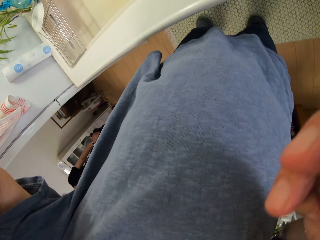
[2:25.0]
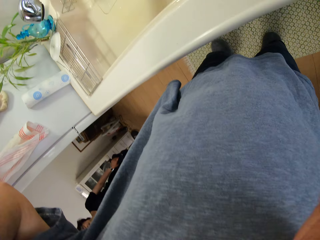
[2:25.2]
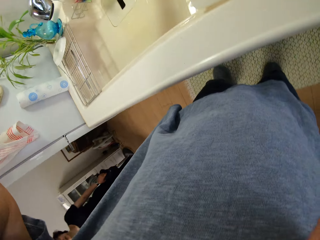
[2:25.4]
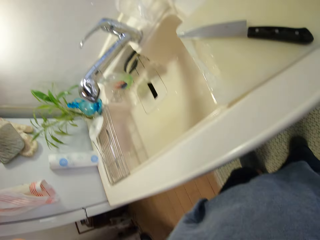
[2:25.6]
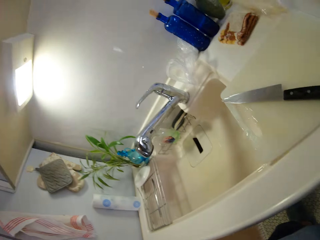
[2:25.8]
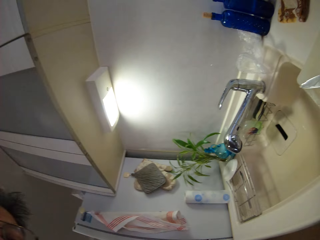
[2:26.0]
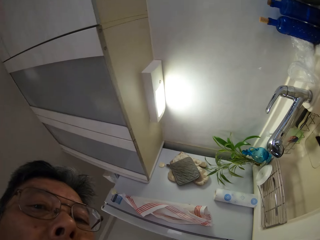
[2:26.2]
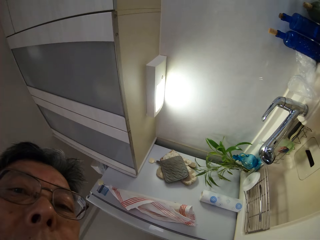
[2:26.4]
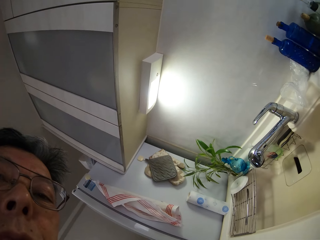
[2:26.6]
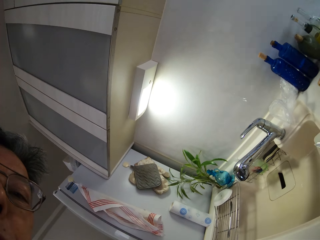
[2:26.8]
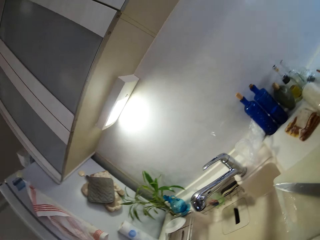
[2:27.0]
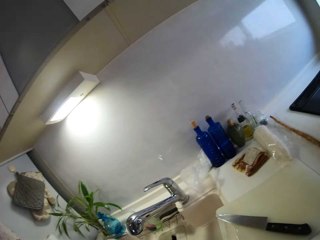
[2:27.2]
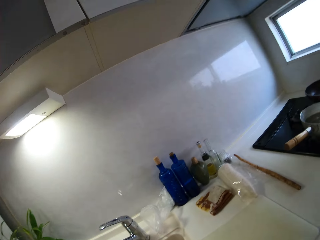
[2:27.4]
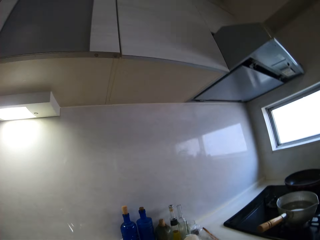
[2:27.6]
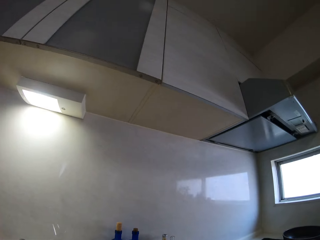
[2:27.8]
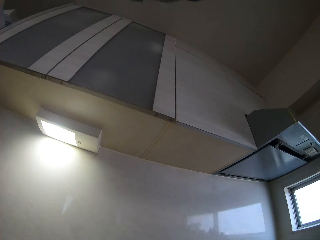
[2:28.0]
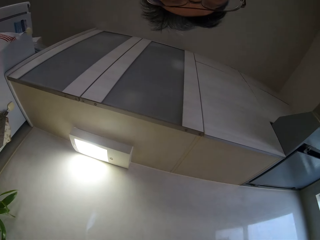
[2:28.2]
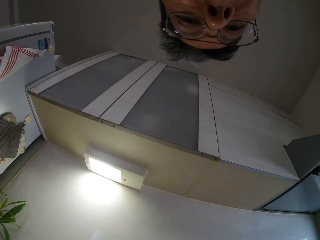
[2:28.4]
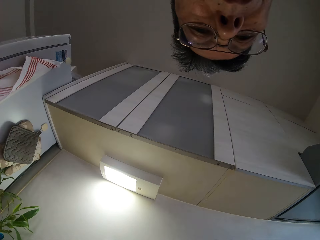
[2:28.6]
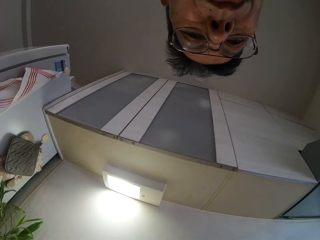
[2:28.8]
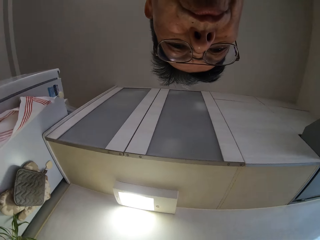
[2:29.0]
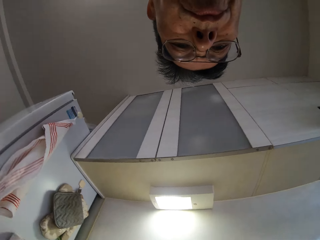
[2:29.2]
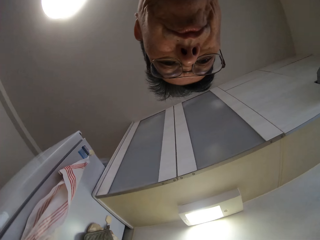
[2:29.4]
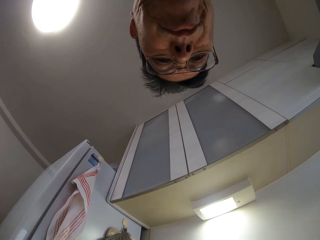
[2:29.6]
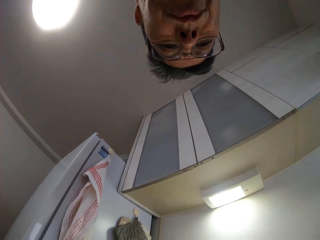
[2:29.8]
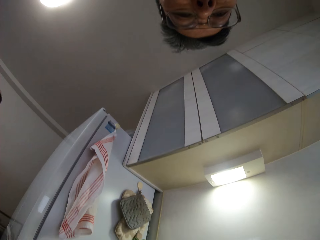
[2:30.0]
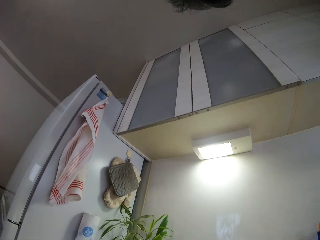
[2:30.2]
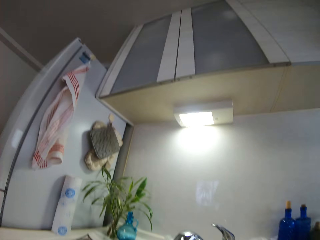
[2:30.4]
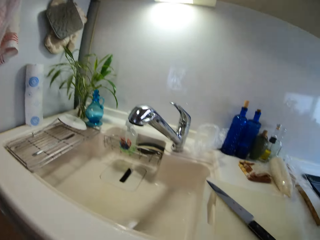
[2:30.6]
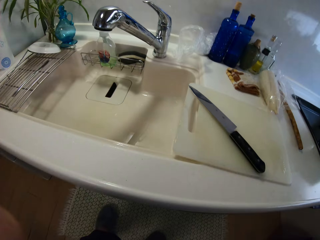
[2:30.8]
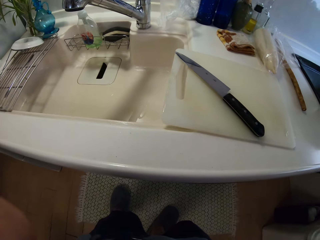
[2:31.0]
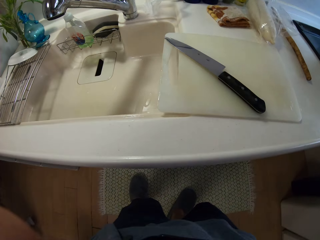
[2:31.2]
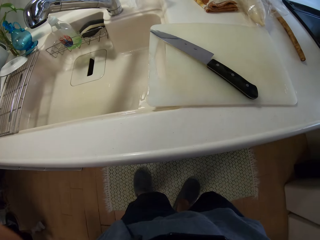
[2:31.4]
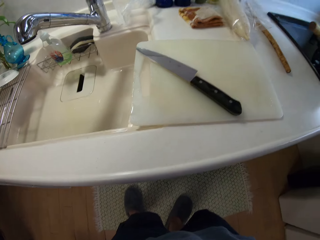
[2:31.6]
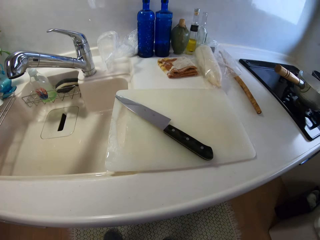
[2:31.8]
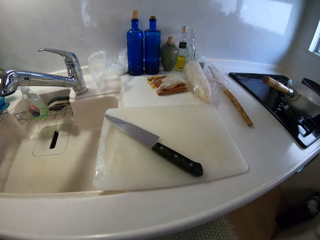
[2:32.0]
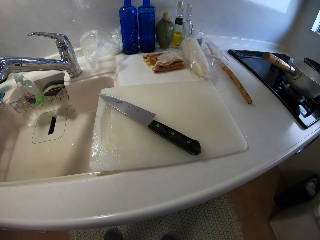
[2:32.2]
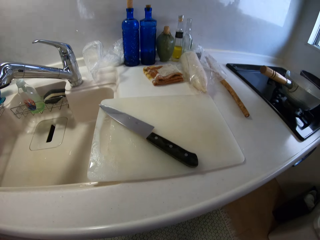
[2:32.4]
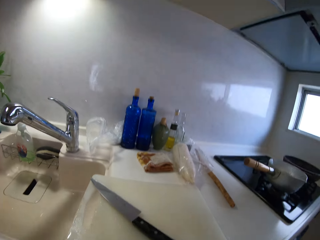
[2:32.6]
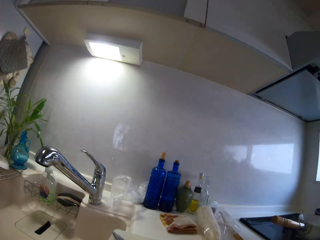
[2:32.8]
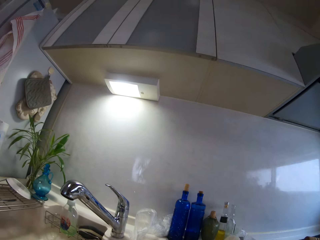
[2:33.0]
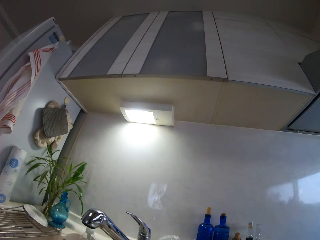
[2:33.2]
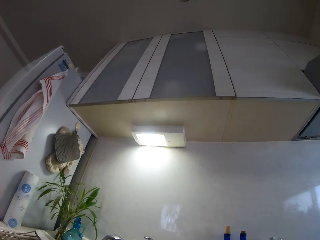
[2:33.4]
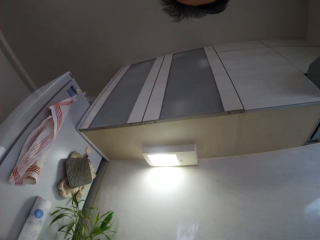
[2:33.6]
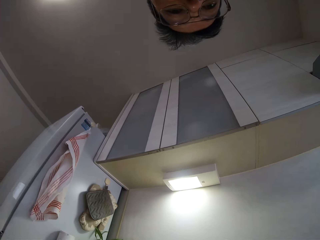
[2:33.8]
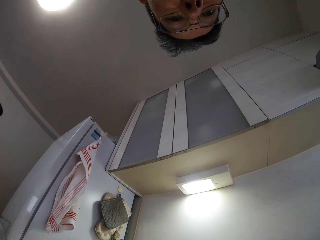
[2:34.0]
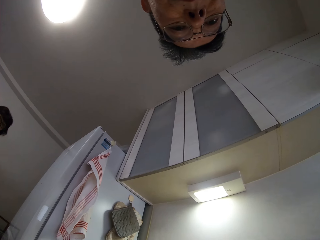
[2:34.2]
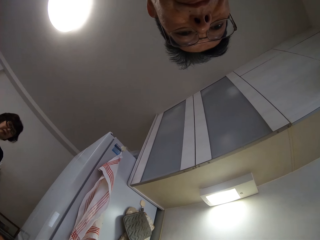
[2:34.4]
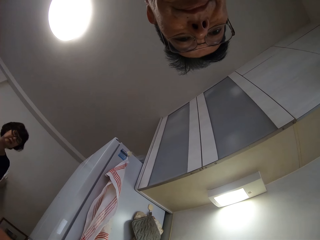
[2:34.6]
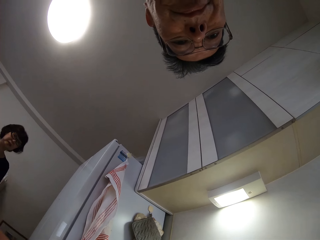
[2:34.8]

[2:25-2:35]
The camera wearer looks at his fingers. He looks at a man in the room. He looks around the room.

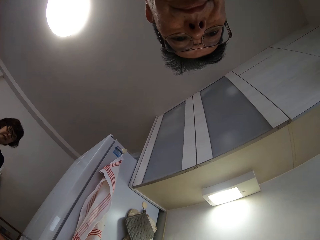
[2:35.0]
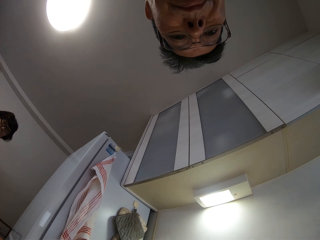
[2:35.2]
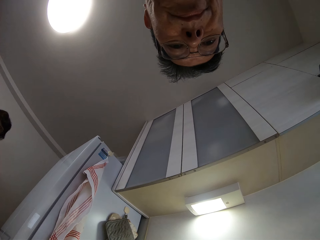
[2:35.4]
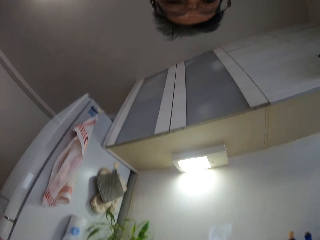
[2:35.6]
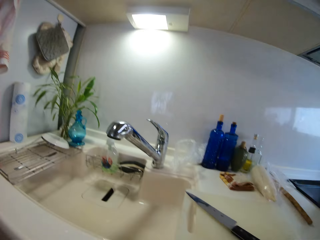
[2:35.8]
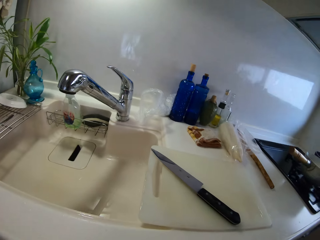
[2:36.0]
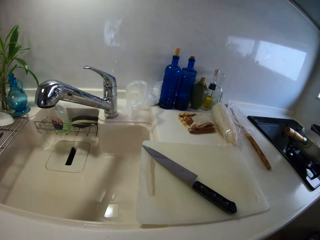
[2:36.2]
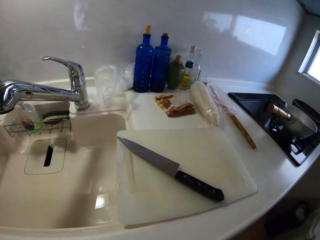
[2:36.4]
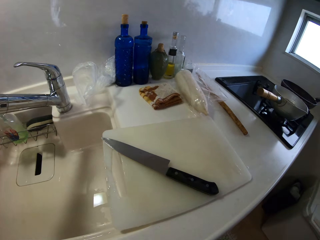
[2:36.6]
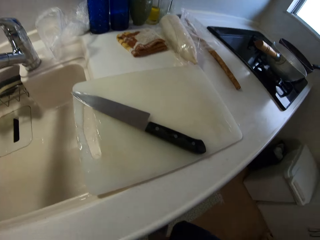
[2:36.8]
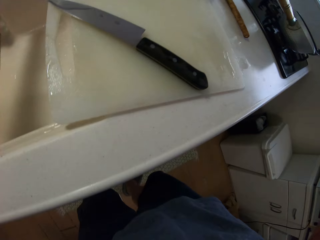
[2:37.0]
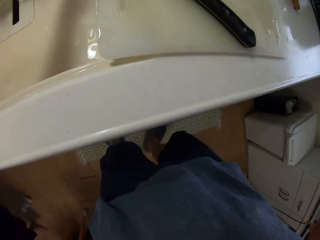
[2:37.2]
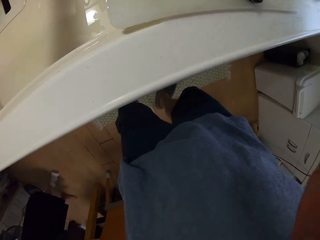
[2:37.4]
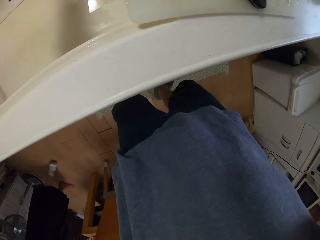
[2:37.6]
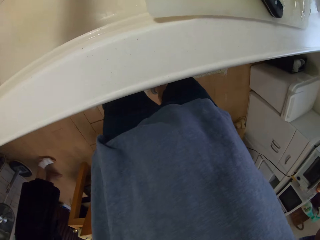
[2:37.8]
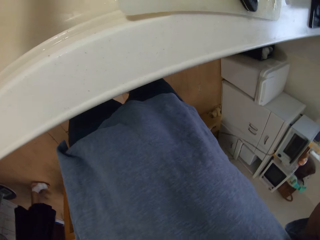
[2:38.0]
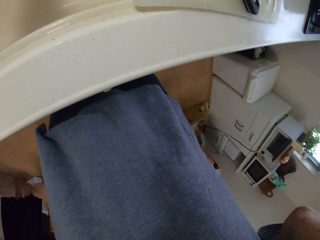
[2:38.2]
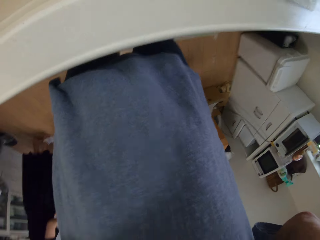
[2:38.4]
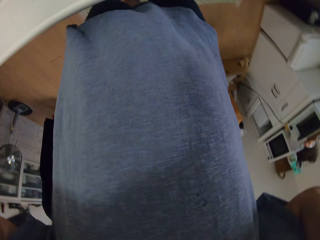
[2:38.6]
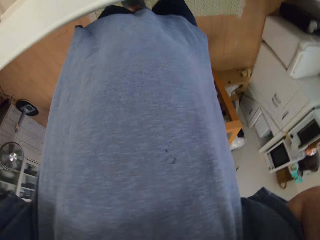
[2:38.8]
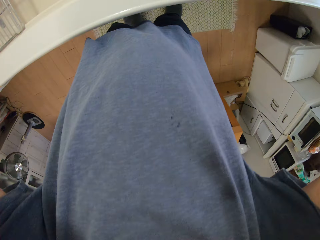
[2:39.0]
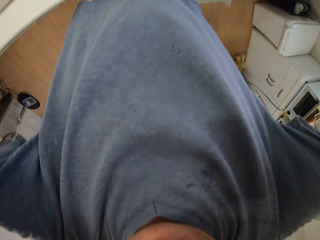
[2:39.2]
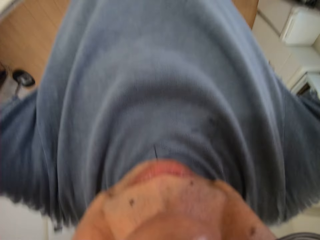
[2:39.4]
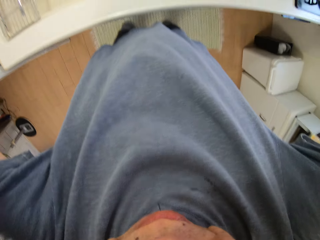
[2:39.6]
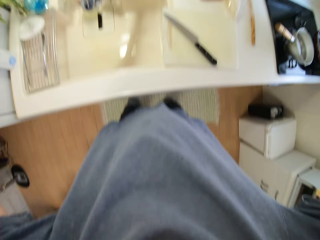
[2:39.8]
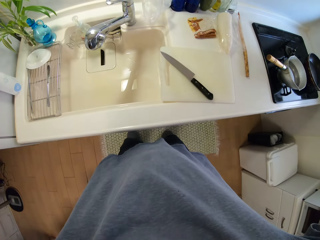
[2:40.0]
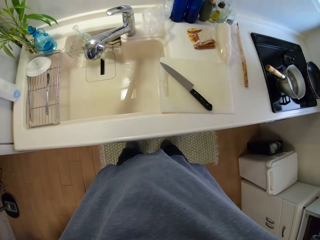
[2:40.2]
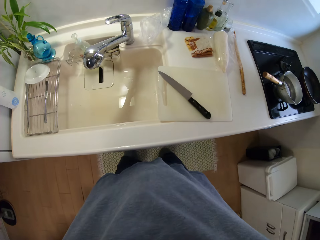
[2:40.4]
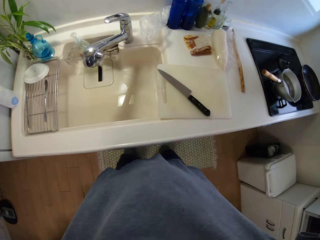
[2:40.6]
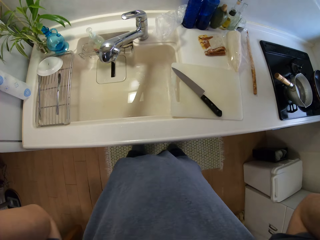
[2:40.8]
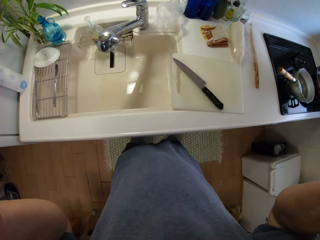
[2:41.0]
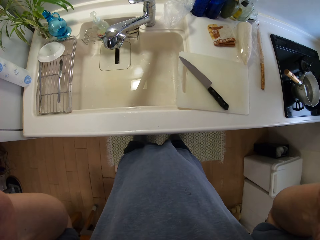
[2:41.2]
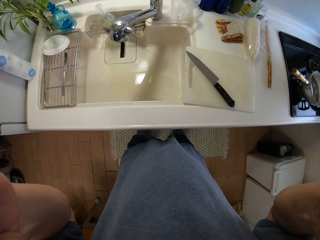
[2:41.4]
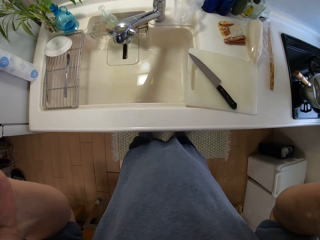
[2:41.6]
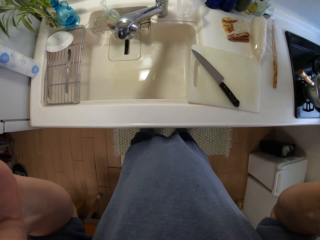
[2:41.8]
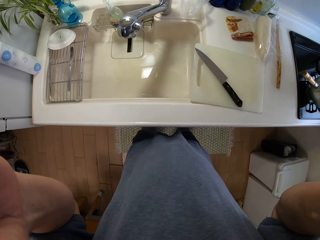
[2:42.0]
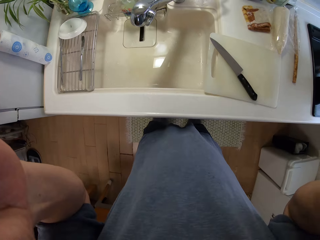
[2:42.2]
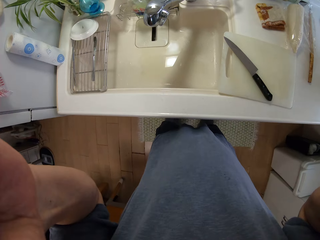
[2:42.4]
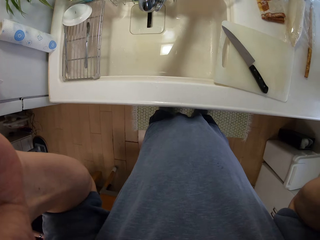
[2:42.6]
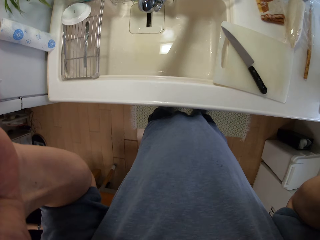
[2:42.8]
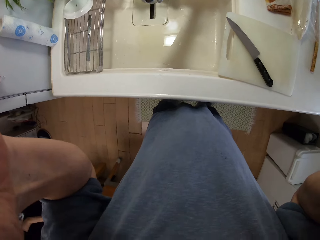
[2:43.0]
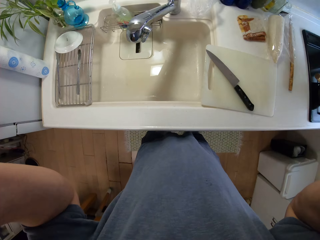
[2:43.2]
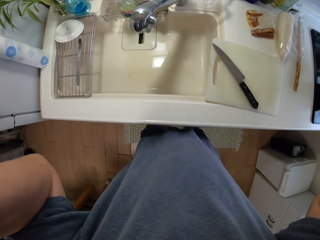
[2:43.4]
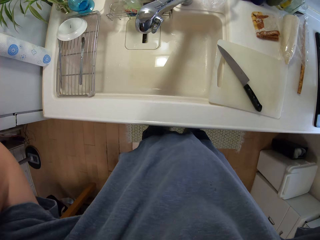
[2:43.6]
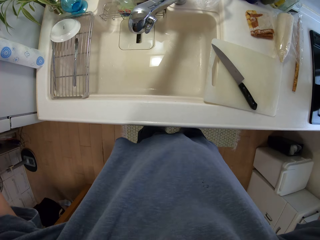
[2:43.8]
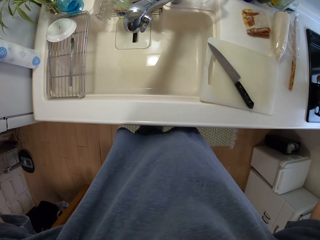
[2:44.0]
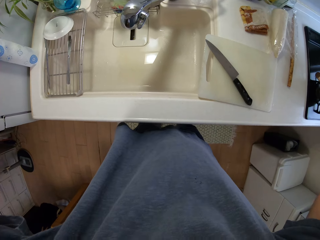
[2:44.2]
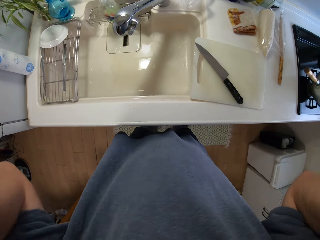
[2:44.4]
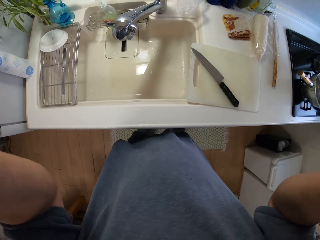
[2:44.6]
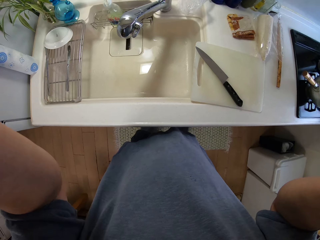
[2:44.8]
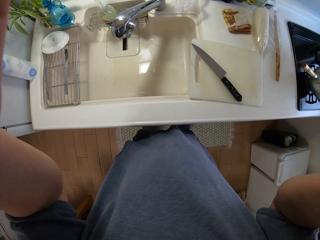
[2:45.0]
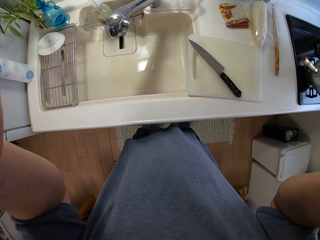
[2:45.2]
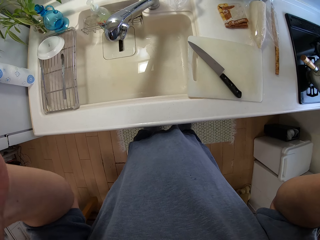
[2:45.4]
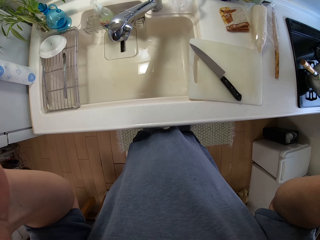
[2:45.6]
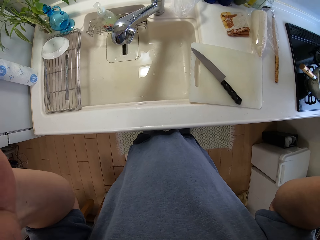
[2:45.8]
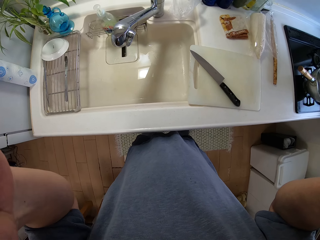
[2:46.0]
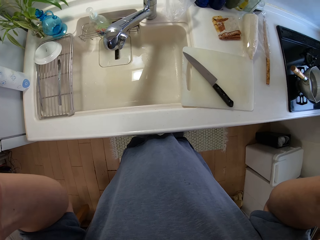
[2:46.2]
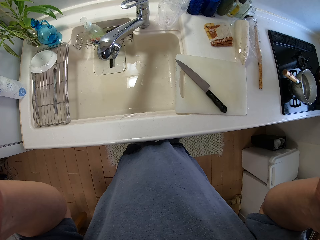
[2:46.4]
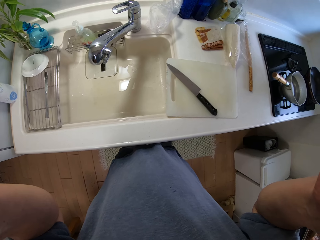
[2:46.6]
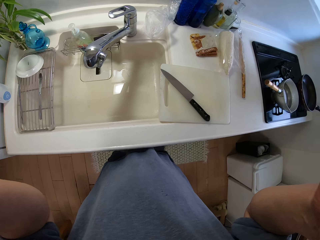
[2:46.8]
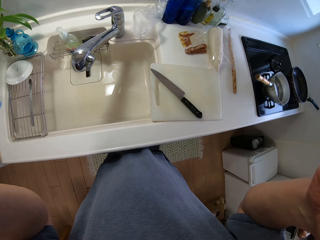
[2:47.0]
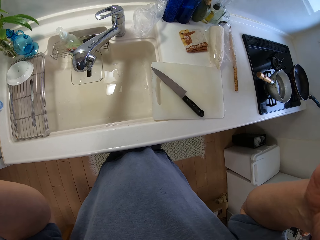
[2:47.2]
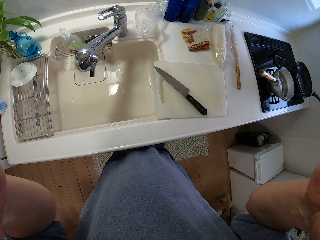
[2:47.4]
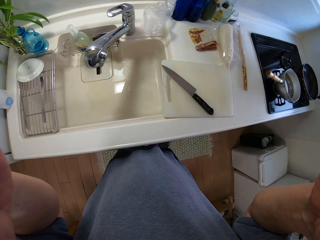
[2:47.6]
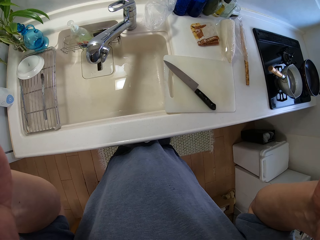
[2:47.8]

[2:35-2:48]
The camera wearer looks at a man in the room. He looks around the room. He looks at his fingers. He lifts his hands.
